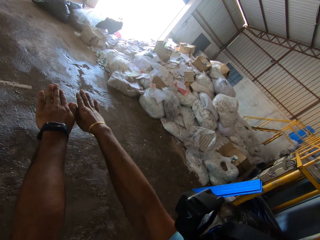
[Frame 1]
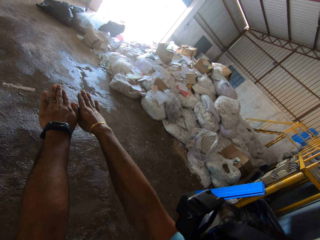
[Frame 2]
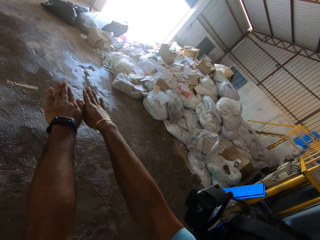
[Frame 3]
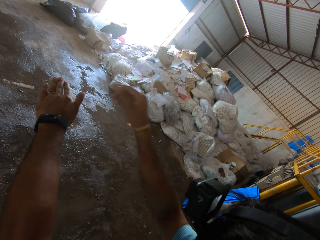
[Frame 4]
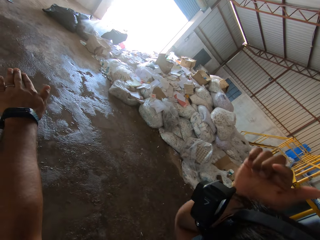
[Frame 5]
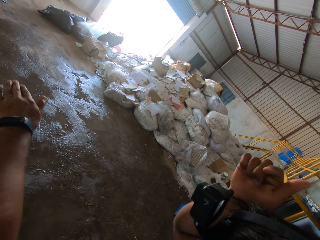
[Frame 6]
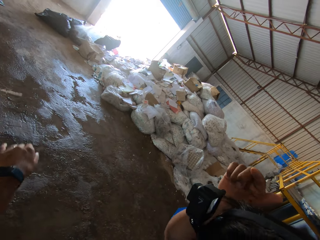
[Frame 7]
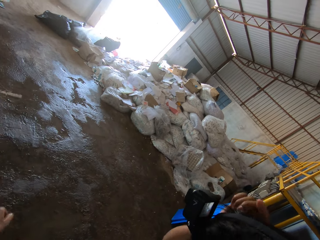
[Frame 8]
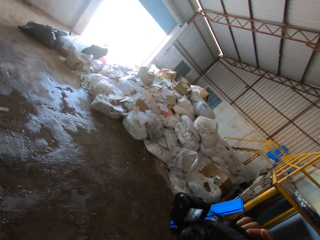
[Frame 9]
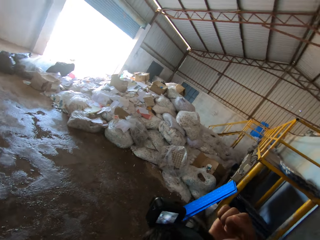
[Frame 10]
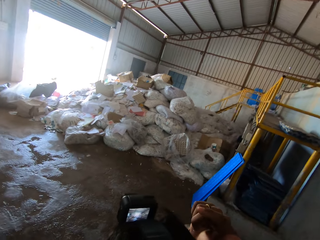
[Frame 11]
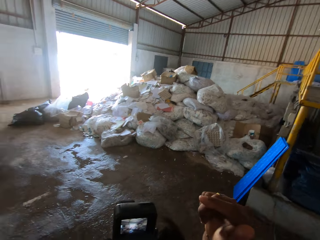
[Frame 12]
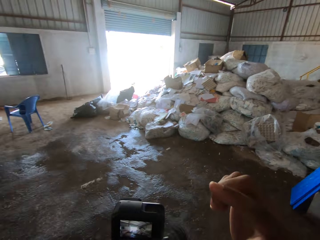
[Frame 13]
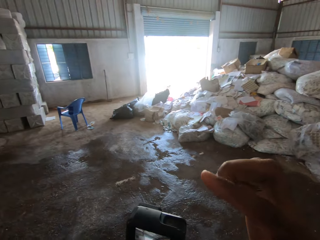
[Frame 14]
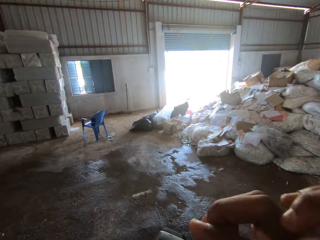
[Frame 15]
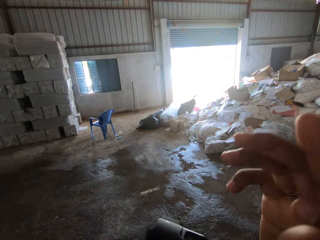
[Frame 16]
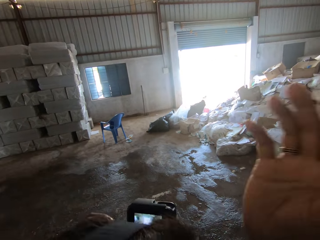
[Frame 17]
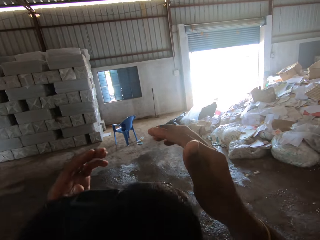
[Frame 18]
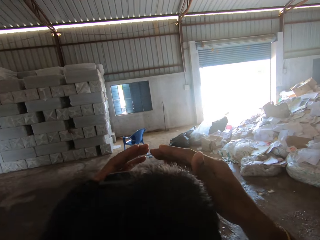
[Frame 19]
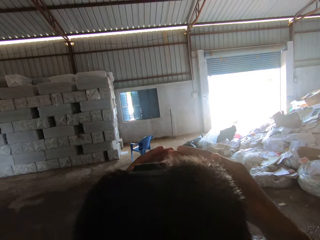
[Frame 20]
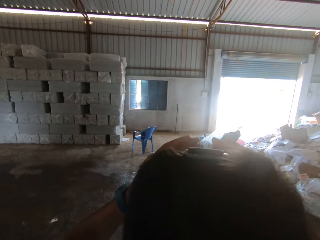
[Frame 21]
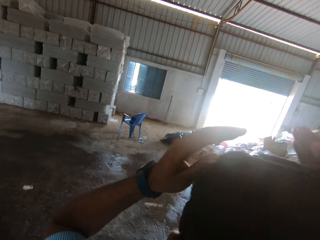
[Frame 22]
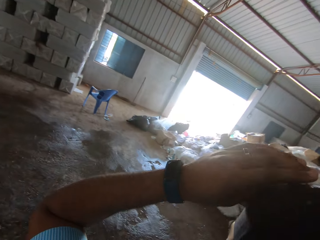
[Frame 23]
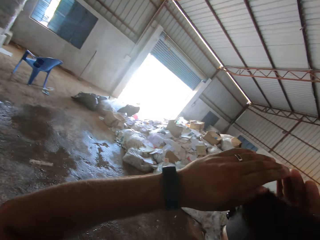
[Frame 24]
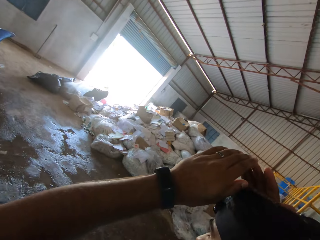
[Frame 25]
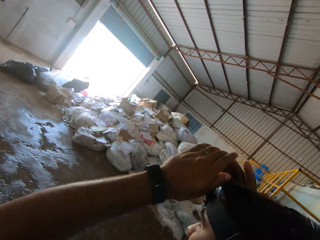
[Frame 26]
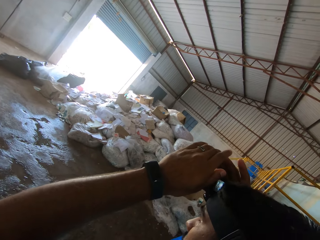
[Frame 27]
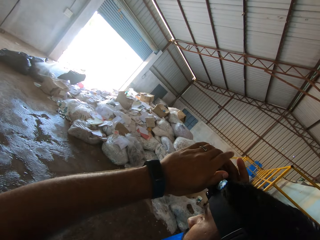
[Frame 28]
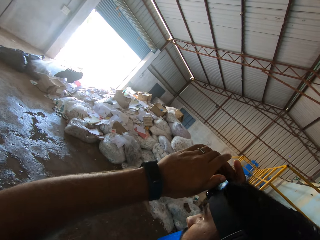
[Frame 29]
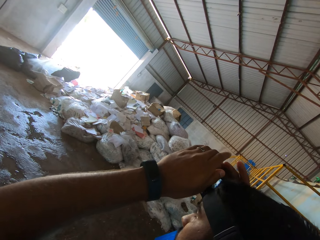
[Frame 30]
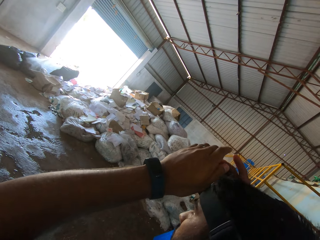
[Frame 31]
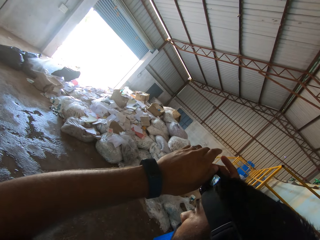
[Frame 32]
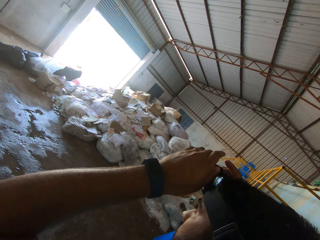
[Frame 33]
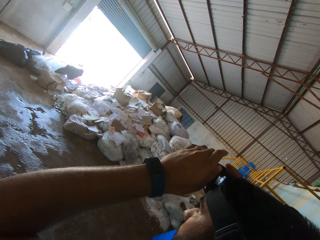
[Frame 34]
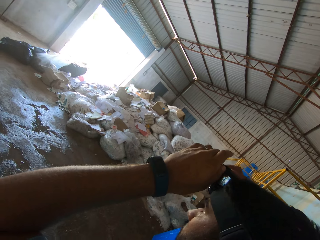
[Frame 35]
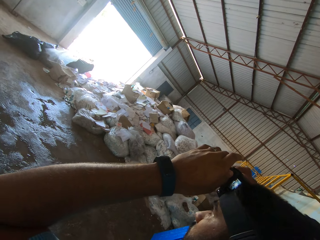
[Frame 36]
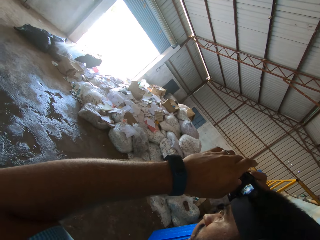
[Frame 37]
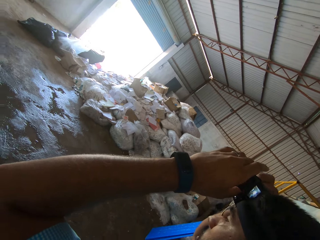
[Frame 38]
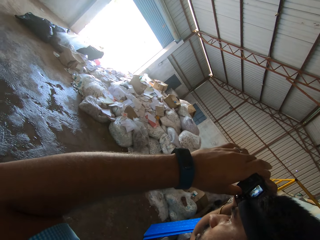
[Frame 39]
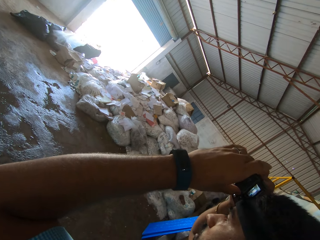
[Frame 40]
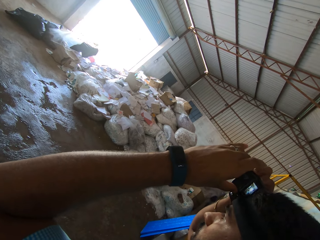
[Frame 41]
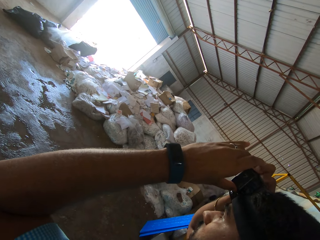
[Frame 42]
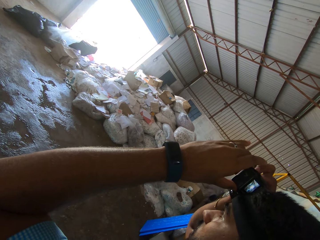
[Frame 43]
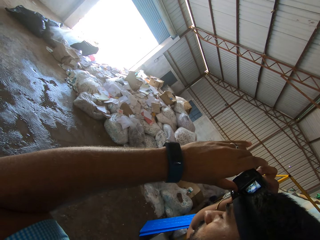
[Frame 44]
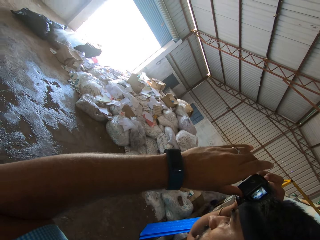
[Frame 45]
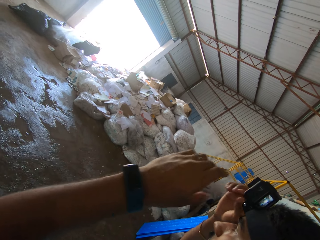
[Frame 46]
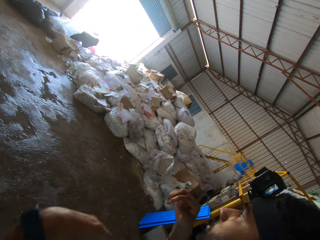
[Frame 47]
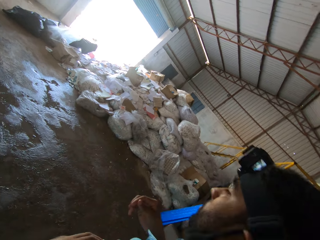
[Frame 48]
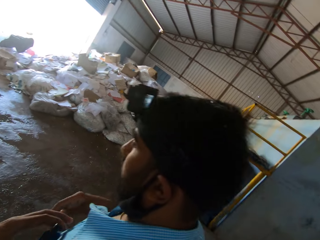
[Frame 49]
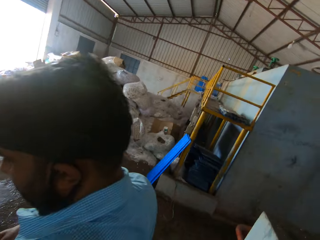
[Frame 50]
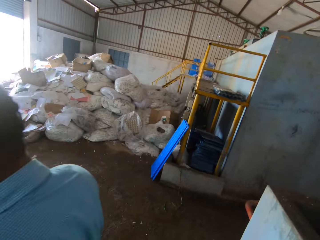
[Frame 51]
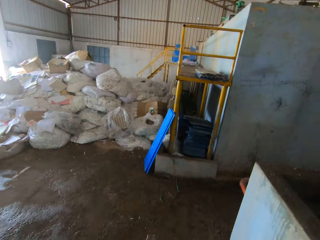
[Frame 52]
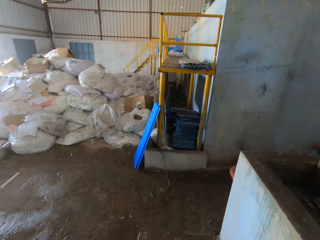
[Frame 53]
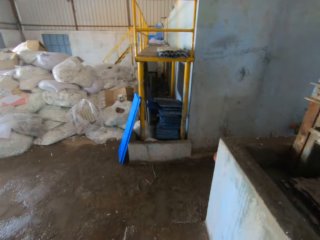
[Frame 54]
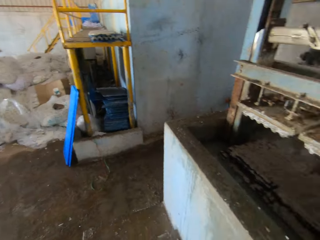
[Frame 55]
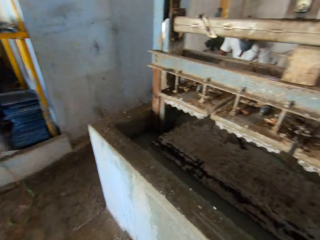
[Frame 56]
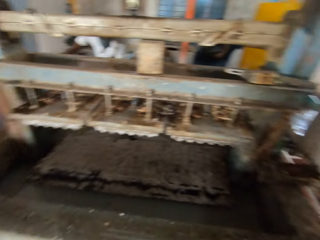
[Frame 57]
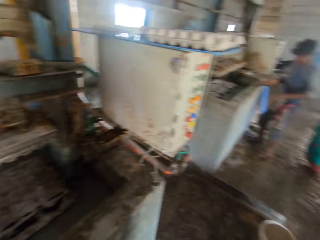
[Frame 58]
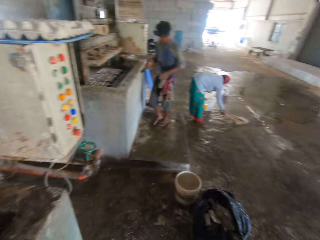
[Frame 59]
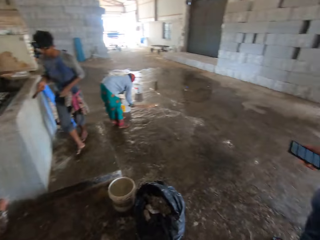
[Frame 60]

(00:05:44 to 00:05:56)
A person gestures with his hand. The camera wearer looks around a room. The person touches his head camera. The camera wearer turns in the room.

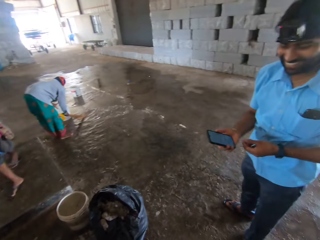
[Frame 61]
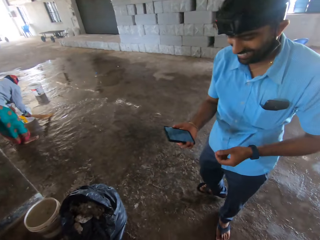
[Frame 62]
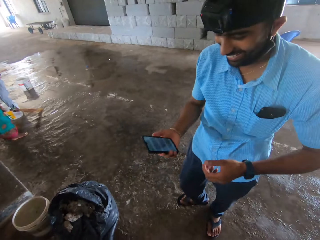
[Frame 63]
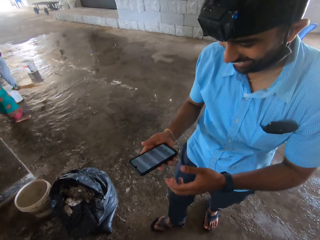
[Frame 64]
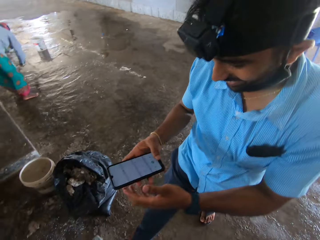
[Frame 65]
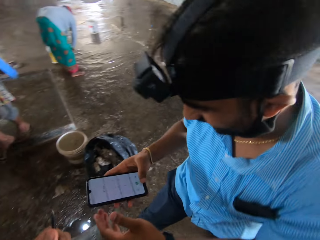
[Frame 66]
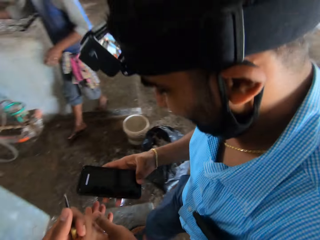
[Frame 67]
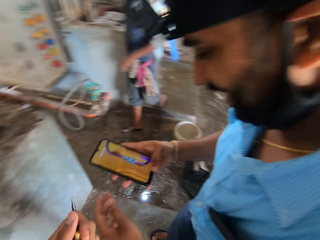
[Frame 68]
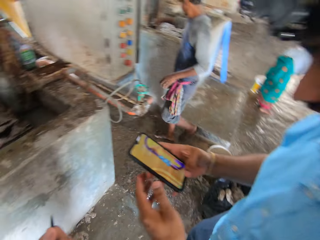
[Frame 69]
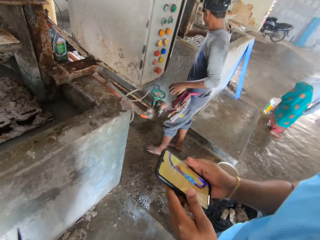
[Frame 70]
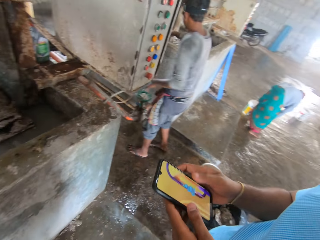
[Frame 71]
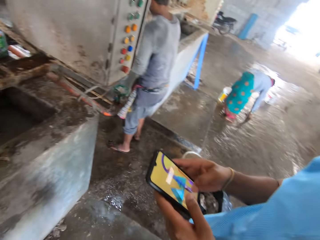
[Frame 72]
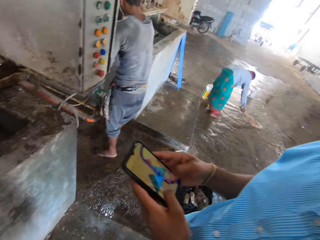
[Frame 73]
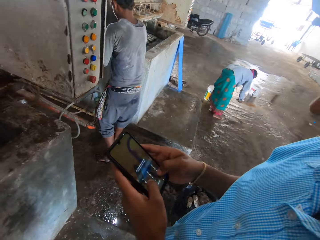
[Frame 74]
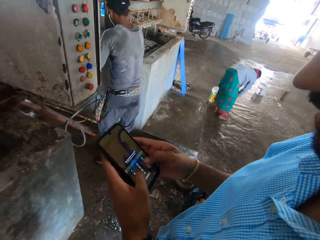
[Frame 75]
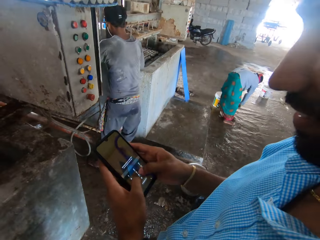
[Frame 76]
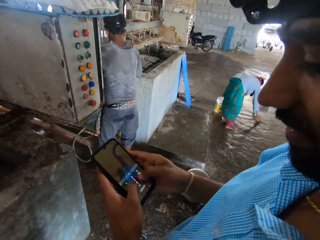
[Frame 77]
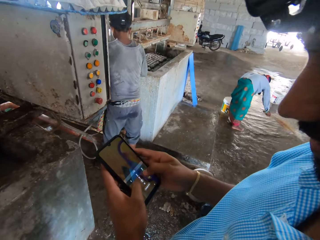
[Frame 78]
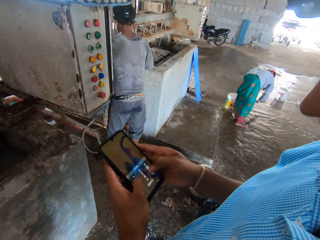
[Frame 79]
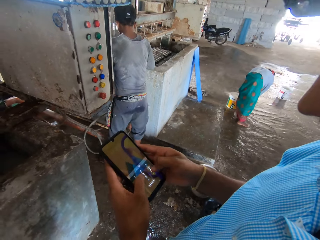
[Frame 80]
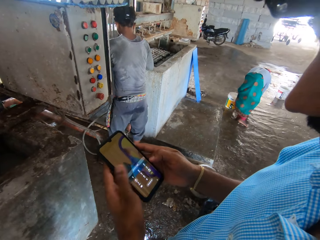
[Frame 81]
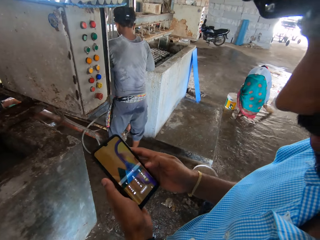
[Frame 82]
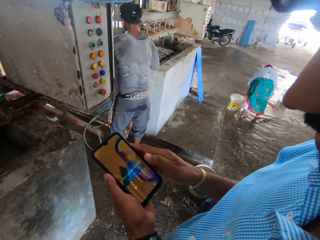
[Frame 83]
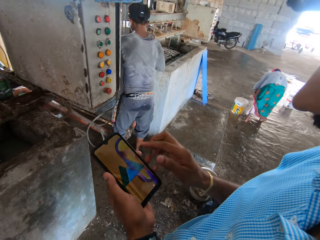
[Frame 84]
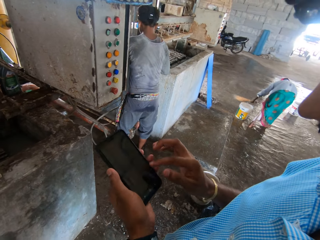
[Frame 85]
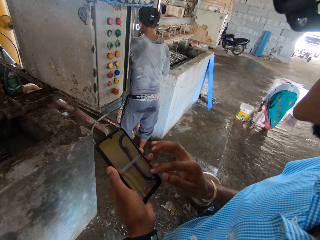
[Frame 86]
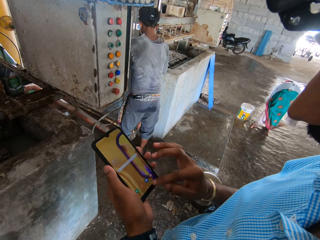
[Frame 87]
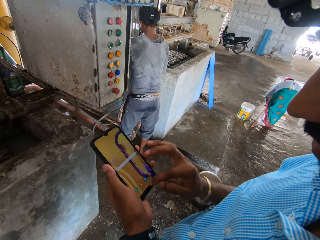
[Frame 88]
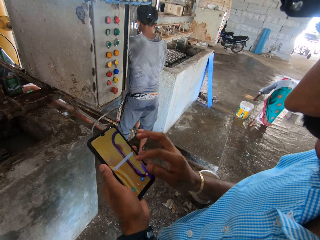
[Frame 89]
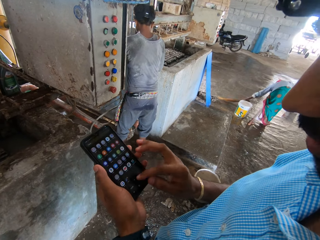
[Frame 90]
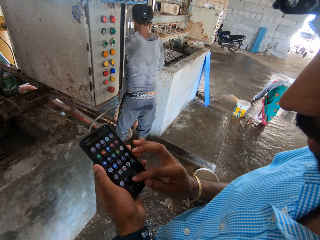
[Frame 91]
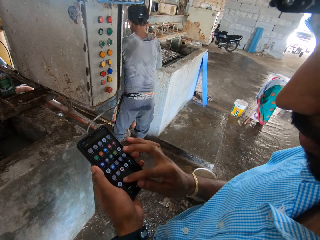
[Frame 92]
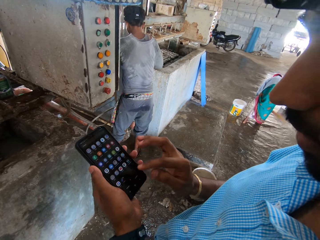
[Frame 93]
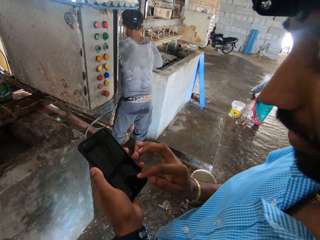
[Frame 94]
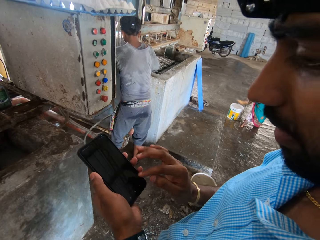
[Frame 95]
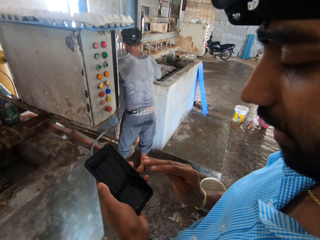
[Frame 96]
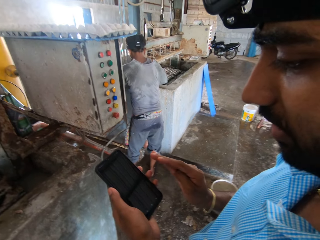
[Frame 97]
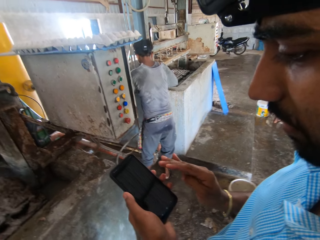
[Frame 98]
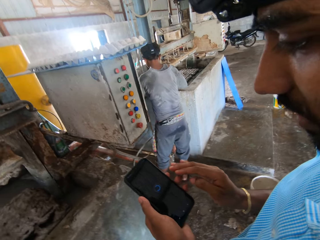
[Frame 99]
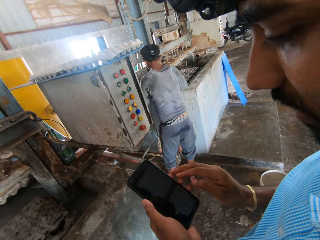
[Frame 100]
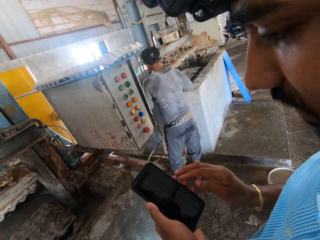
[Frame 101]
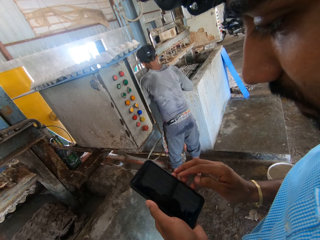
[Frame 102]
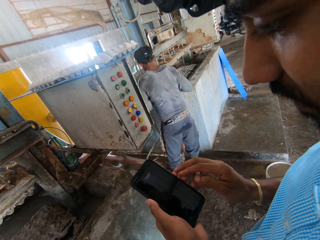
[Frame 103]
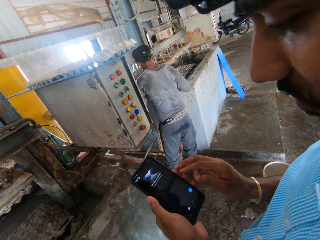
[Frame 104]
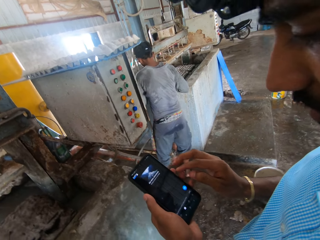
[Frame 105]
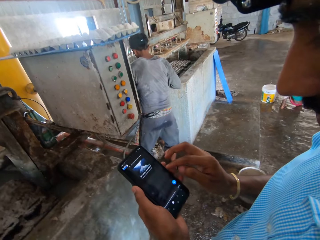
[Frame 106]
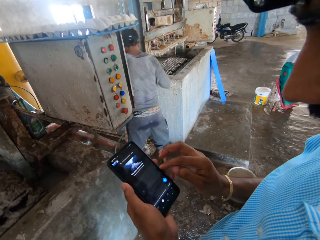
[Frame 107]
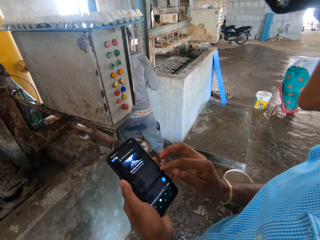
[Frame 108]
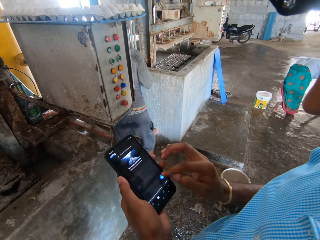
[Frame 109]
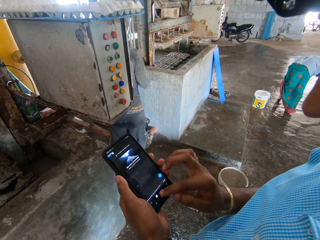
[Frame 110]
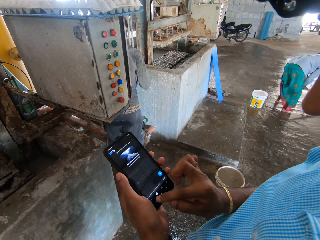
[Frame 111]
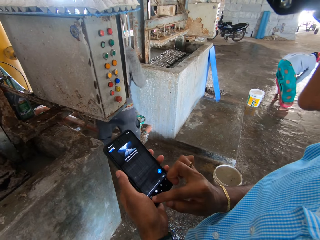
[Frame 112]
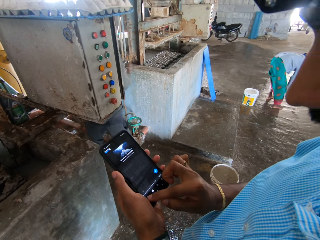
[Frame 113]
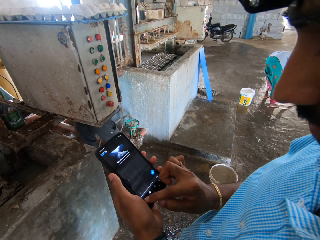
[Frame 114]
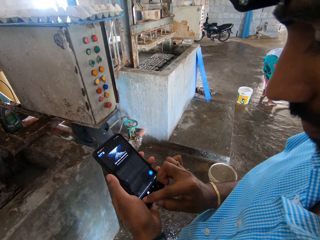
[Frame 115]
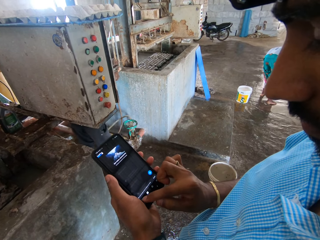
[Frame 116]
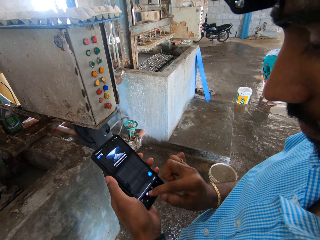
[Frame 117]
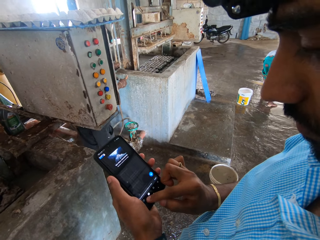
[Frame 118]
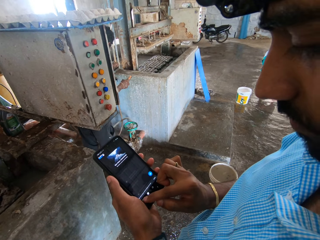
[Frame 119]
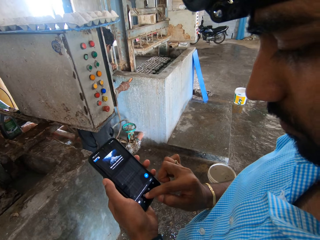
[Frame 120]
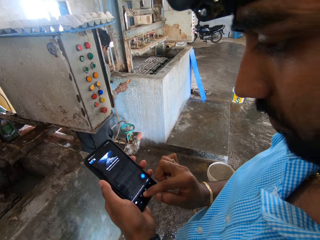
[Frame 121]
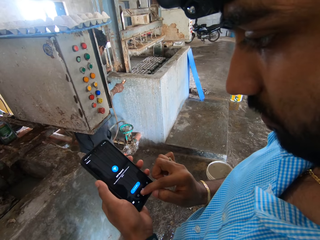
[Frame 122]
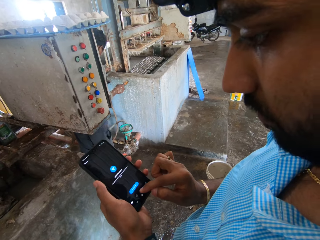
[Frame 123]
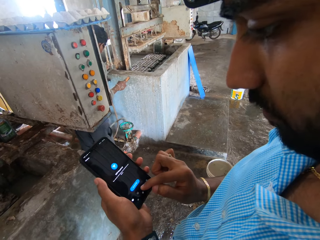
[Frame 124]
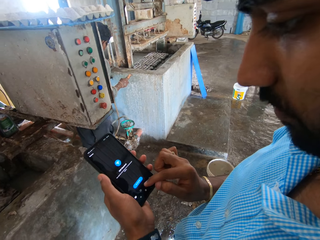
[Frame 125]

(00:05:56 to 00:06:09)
The camera wearer looks at a person. The person walks in a room, looks at his phone and operates the phone. The person scrolls through the phone. Another person cleans a machine. The first person operates the phone.
